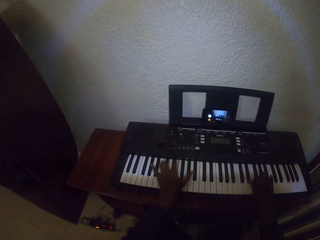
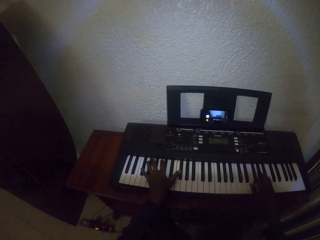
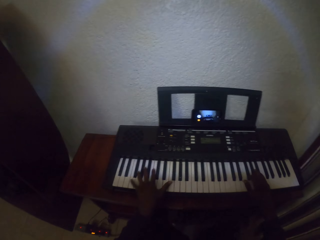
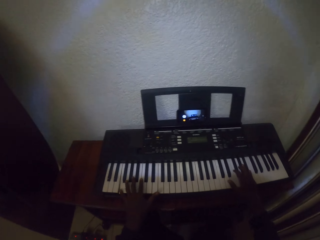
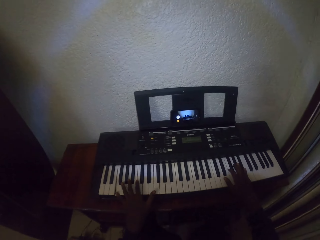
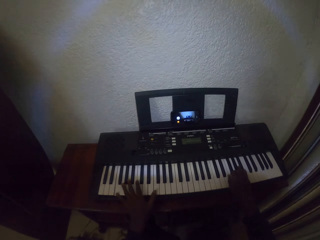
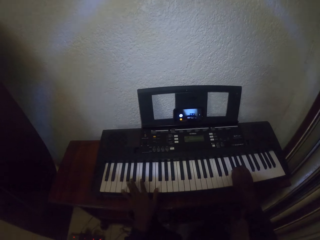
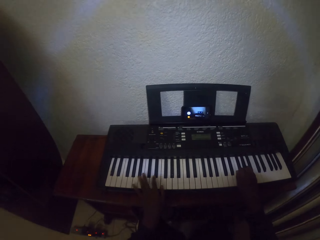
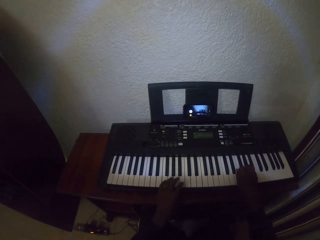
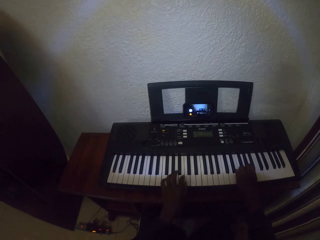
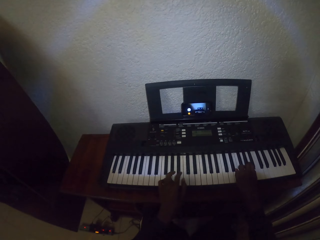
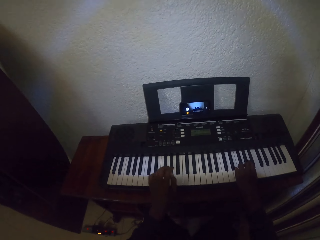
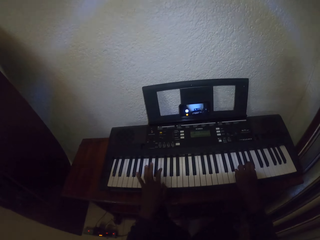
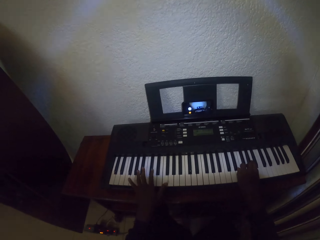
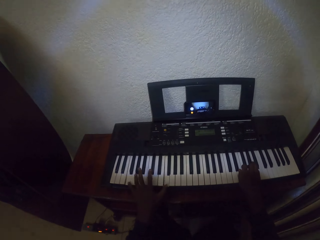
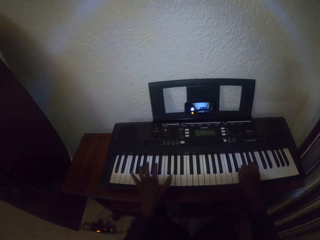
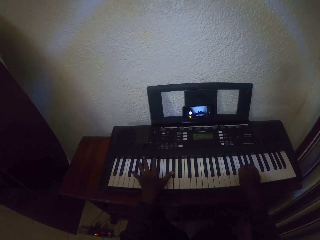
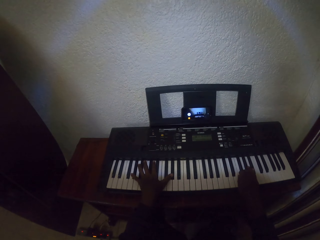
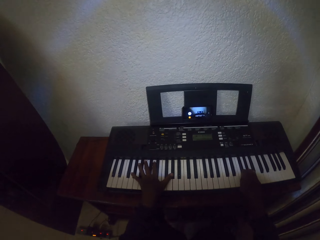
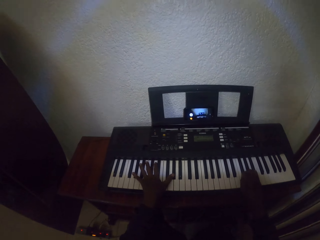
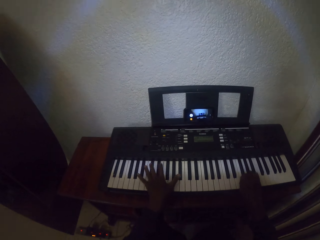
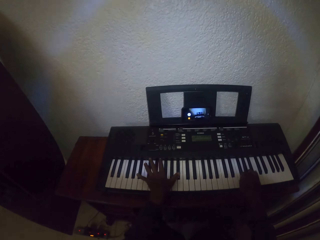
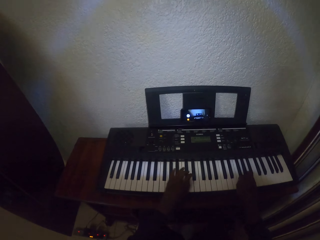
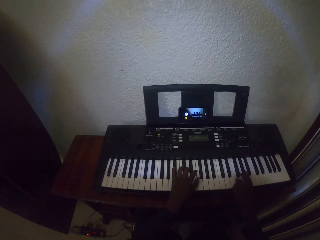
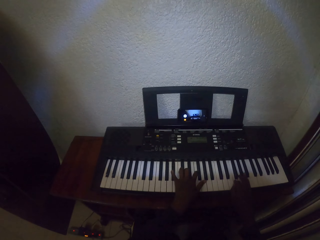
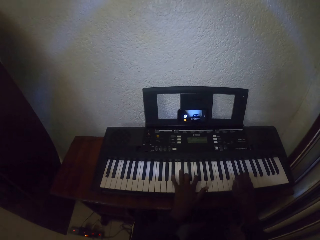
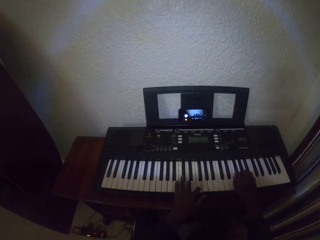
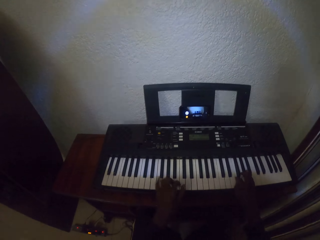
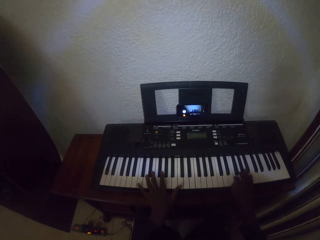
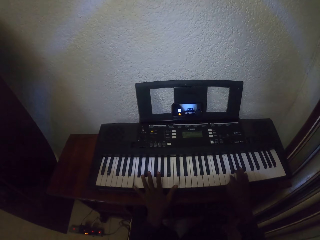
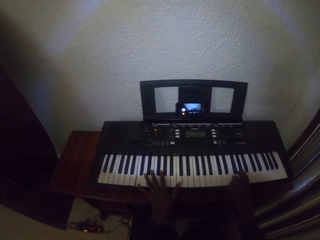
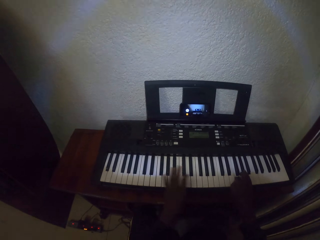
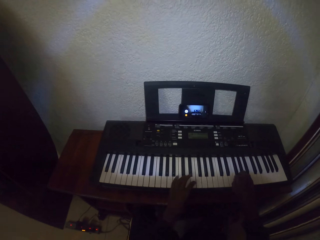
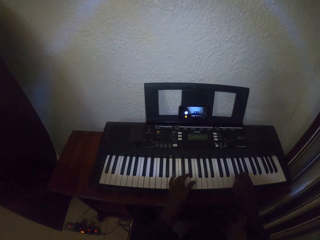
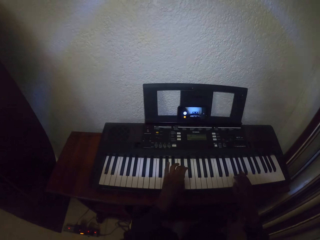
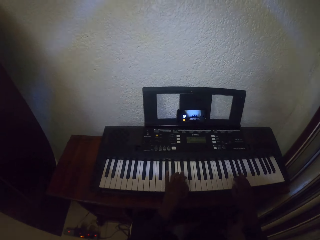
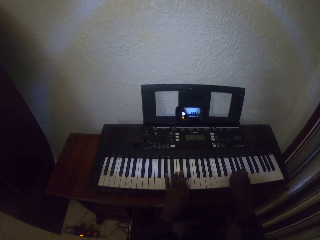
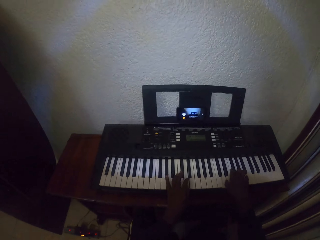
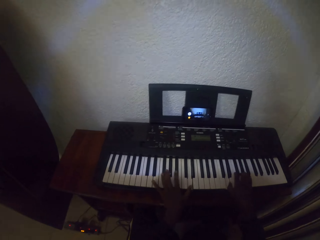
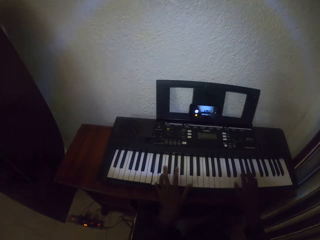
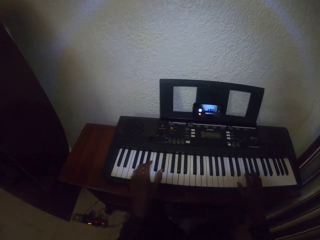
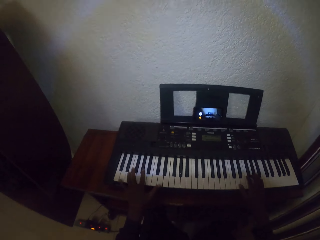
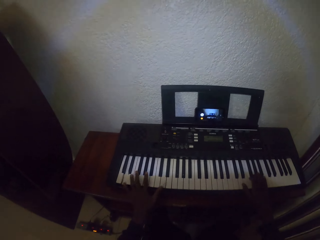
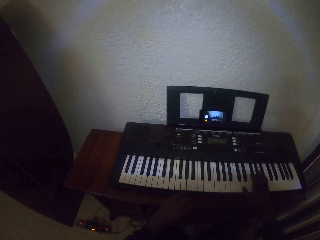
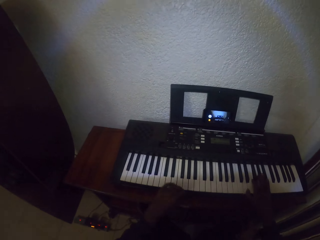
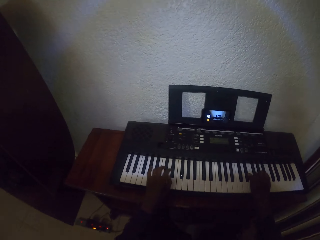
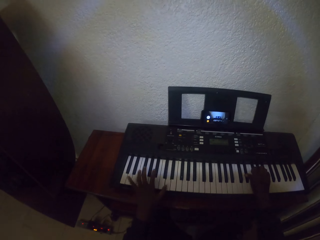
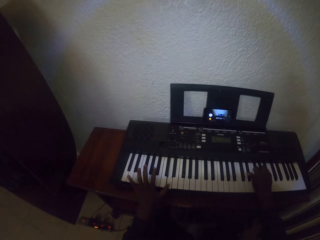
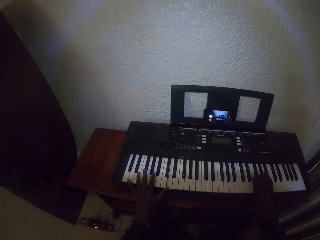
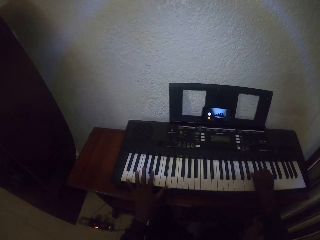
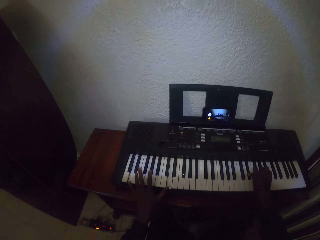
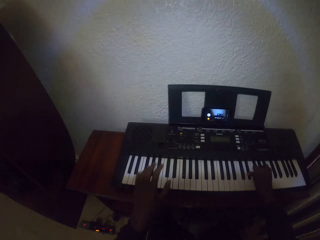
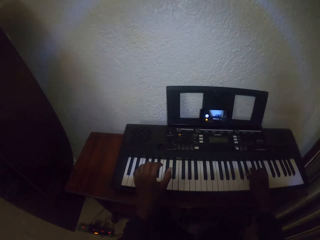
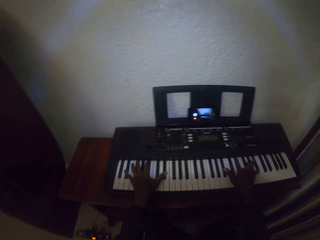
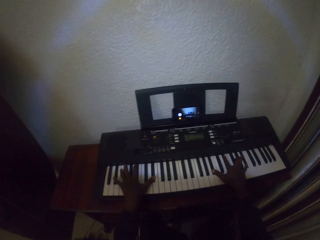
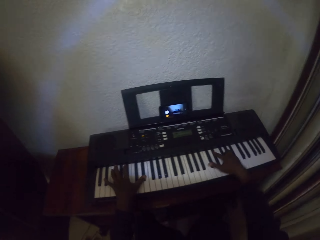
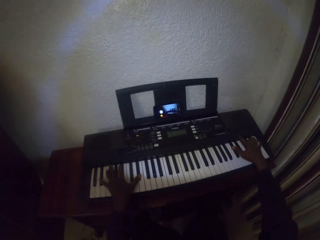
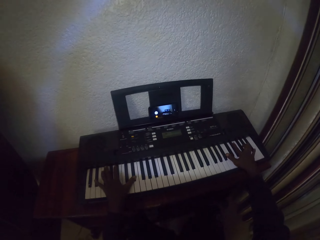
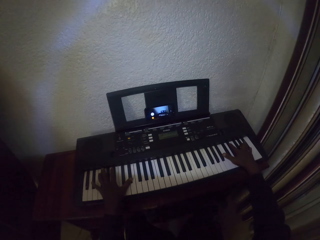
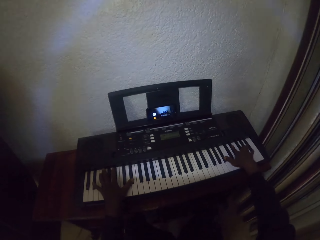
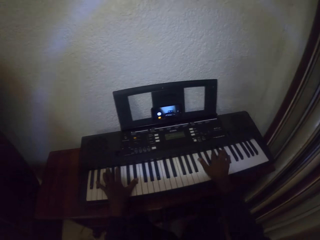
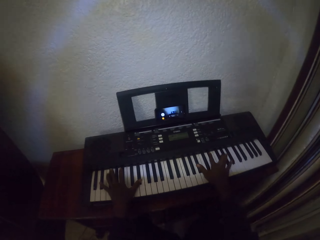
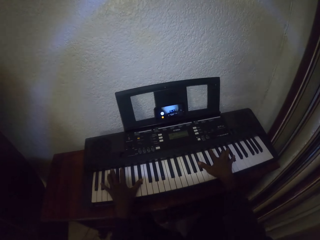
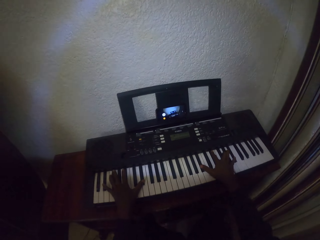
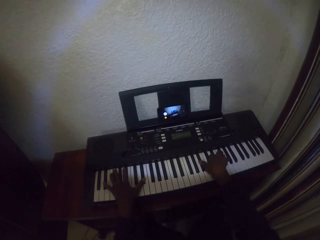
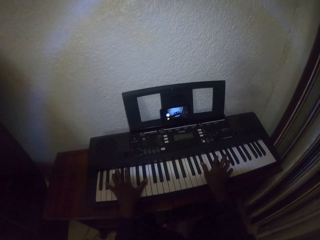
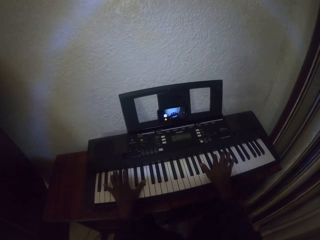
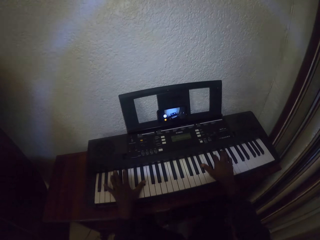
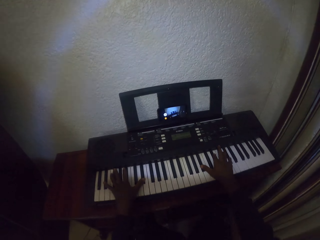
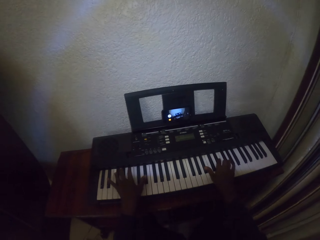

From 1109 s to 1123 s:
The camera wearer looks around. They play the piano. They play the piano repeatedly.

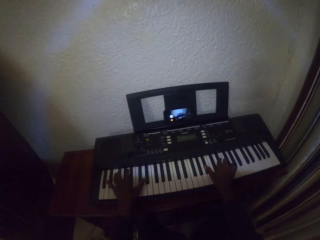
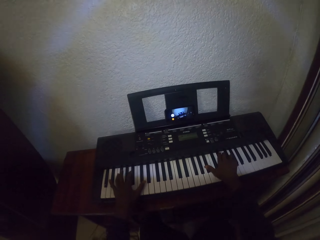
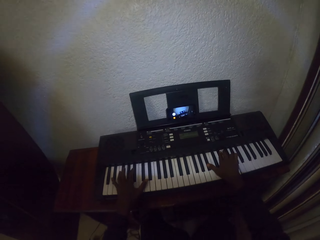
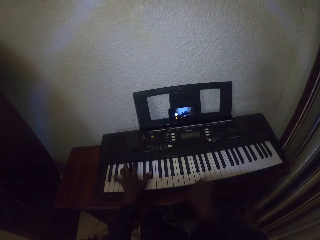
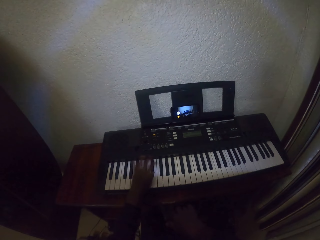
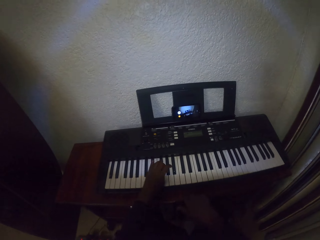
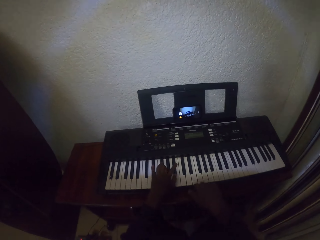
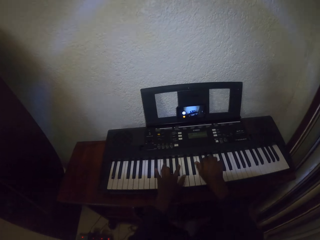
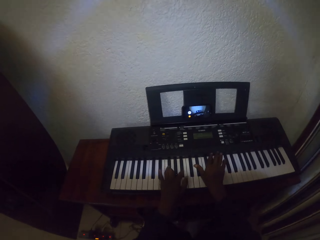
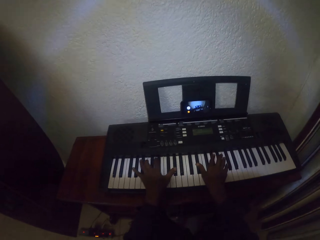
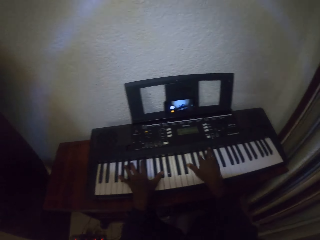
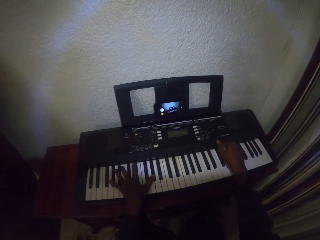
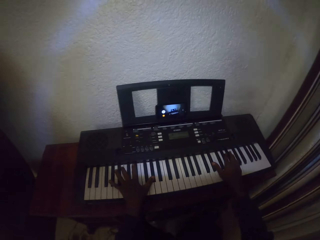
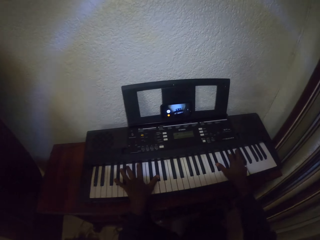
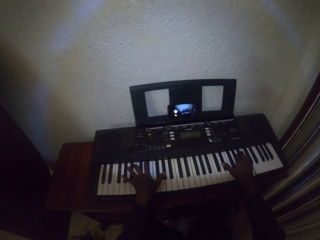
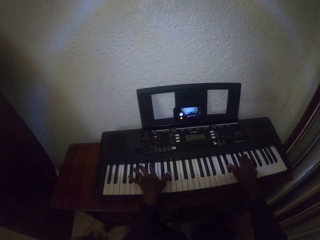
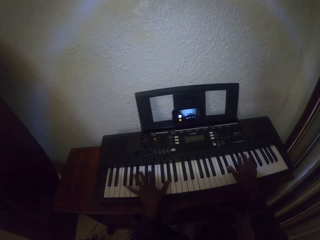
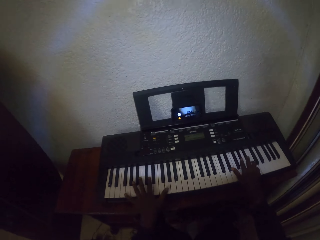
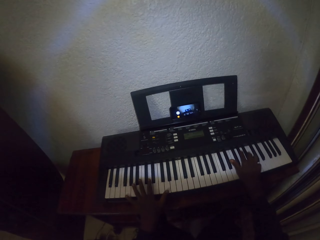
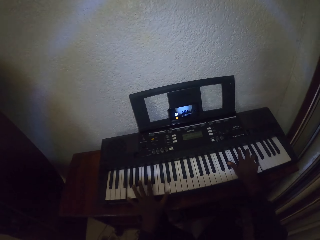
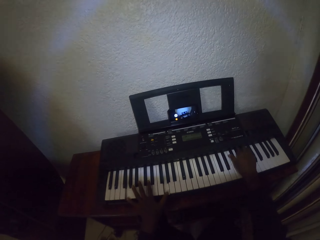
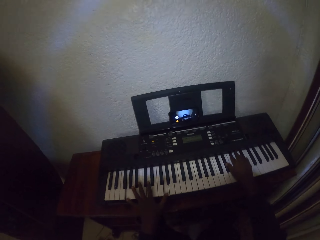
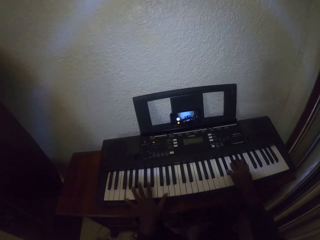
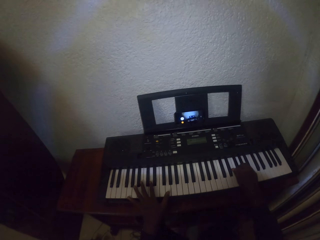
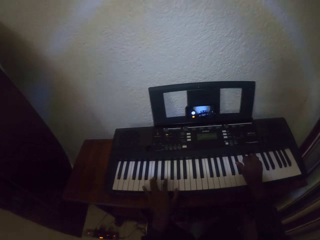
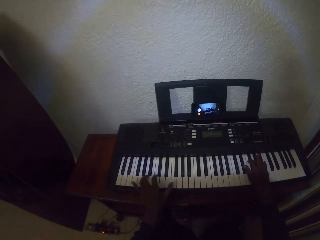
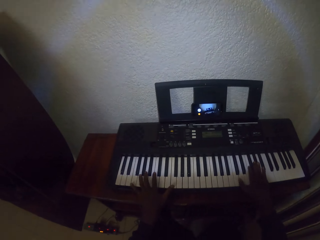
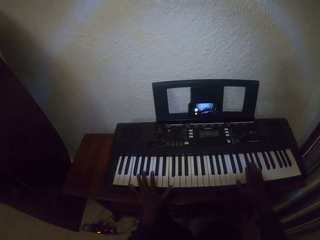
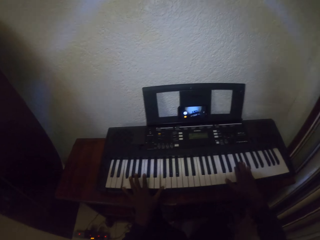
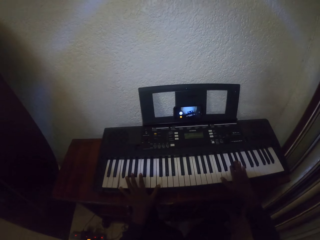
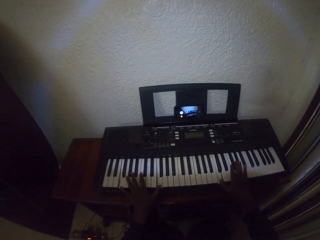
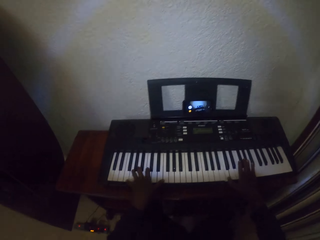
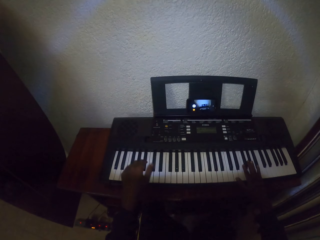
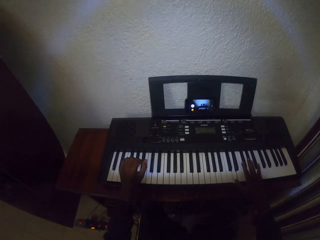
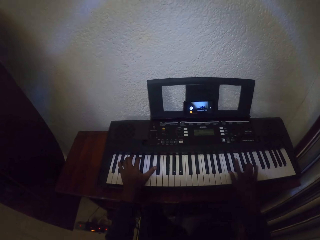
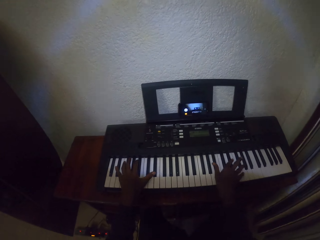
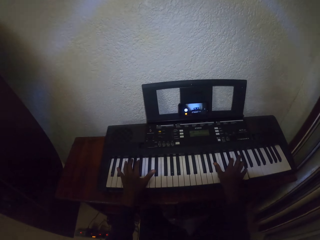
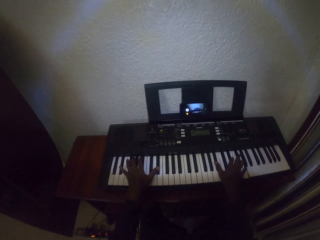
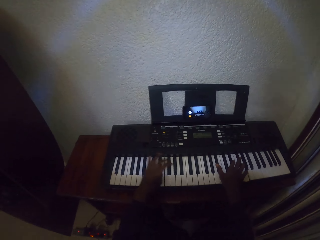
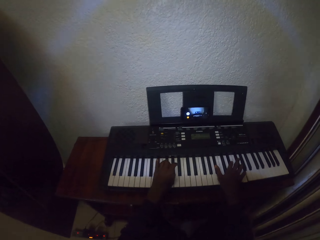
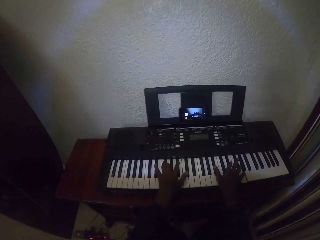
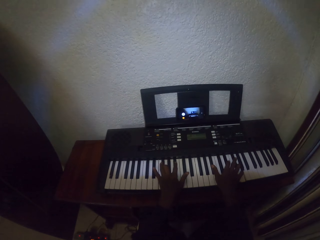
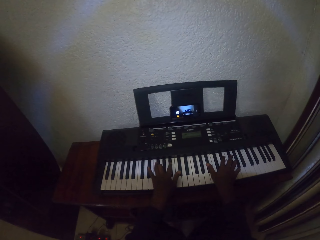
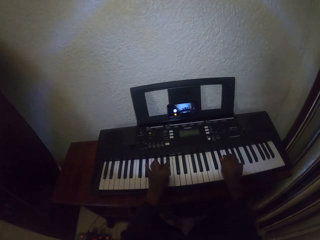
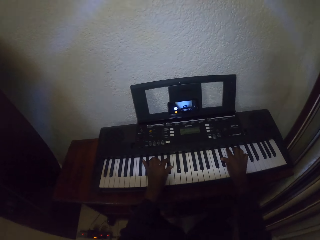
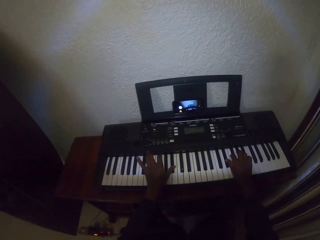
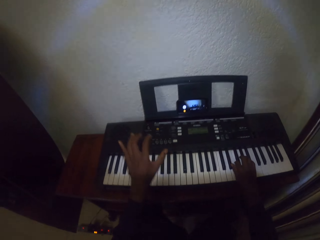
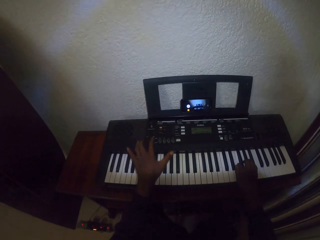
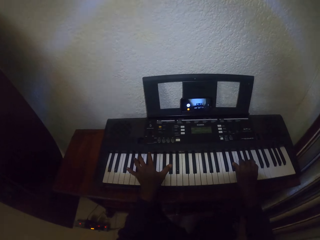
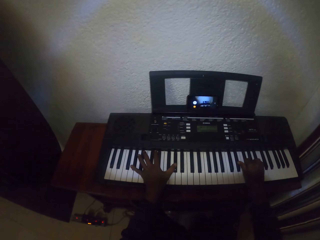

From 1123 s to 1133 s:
The camera wearer plays piano. They play piano again.
